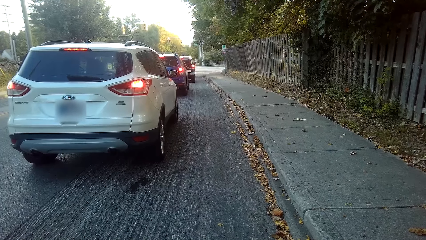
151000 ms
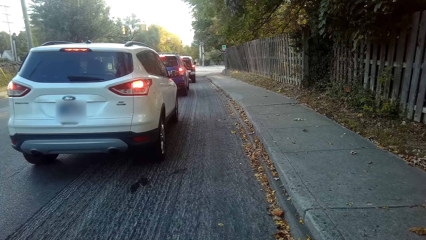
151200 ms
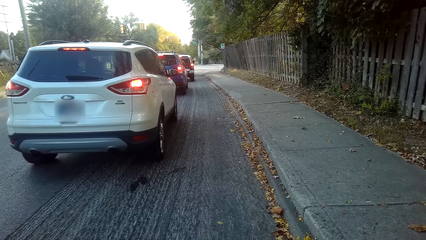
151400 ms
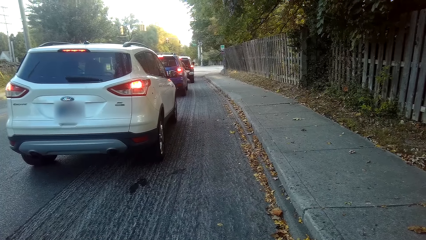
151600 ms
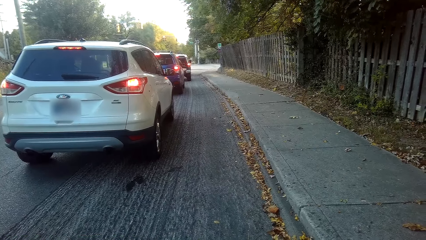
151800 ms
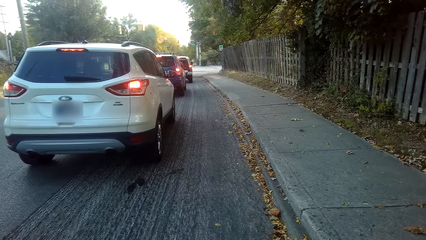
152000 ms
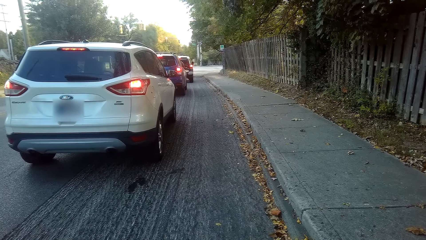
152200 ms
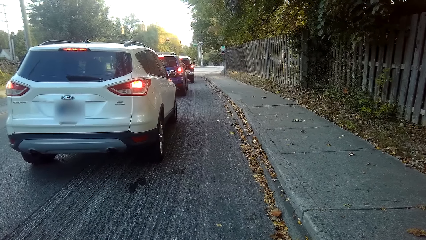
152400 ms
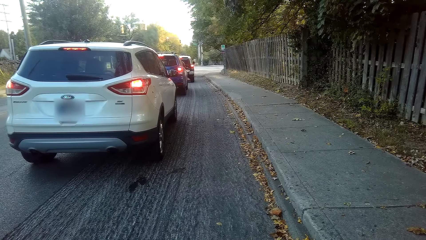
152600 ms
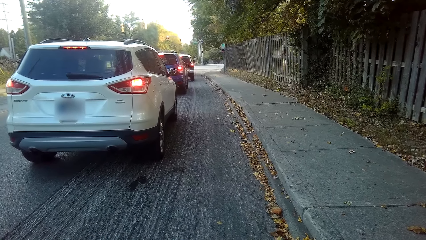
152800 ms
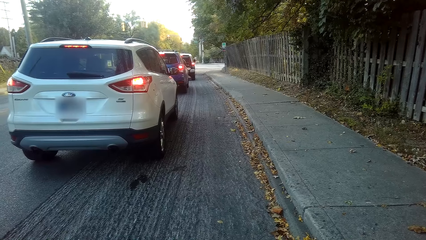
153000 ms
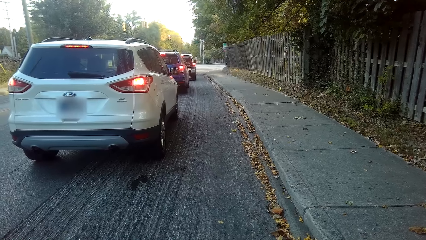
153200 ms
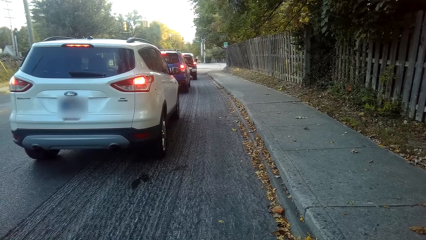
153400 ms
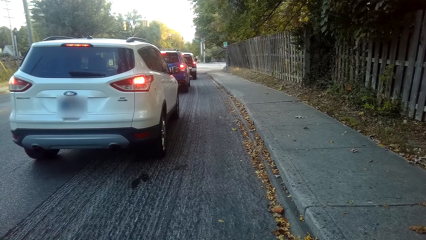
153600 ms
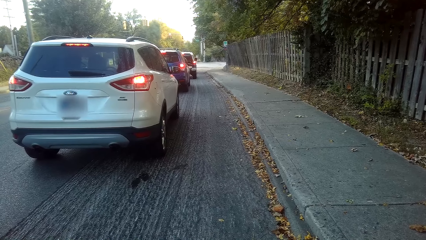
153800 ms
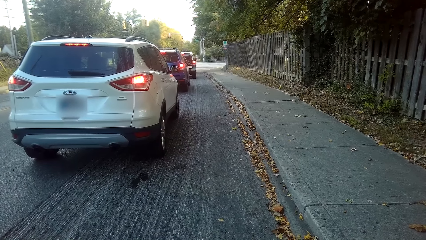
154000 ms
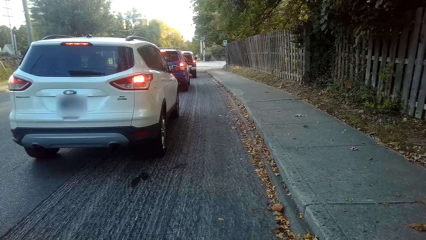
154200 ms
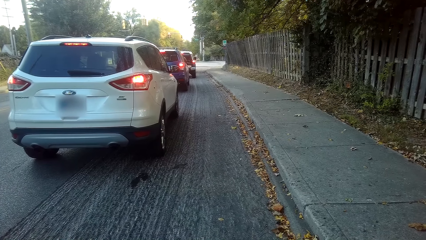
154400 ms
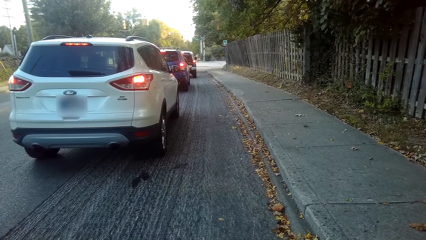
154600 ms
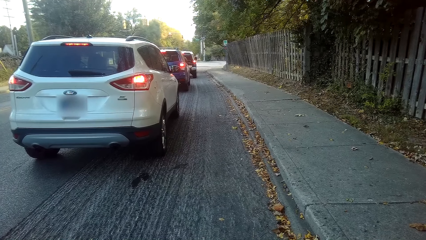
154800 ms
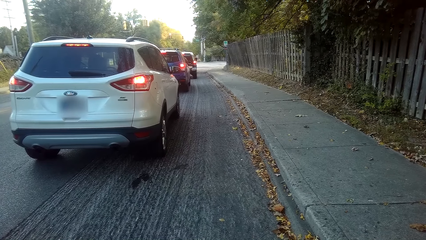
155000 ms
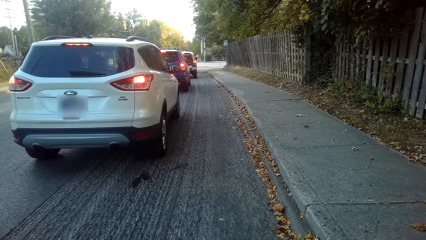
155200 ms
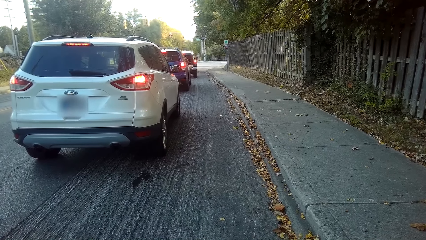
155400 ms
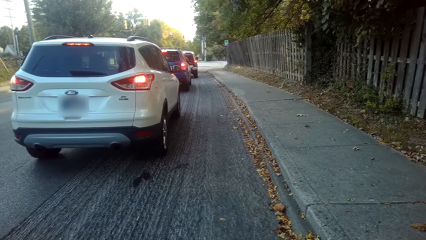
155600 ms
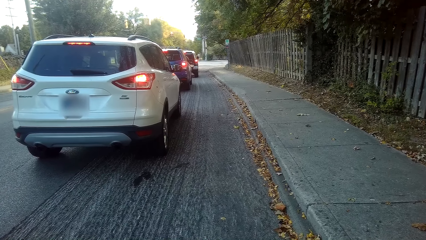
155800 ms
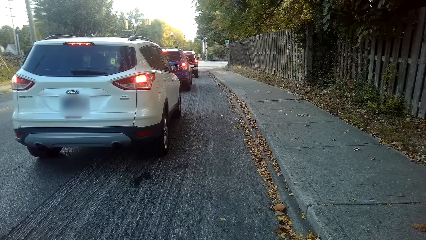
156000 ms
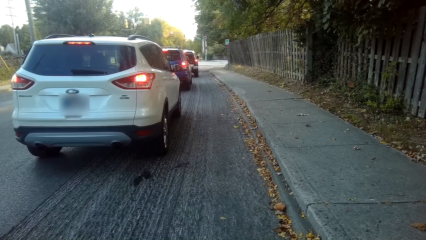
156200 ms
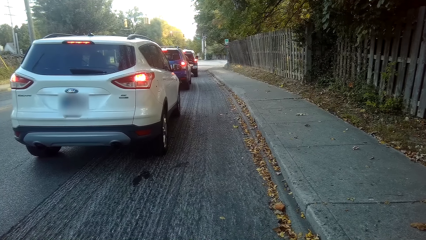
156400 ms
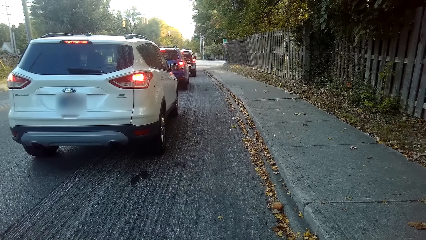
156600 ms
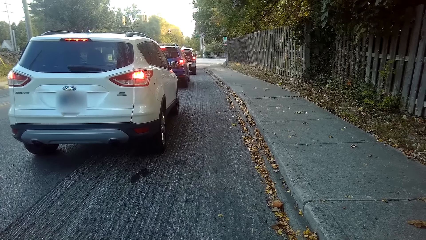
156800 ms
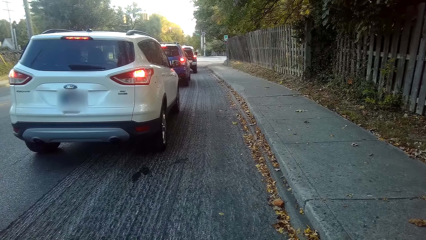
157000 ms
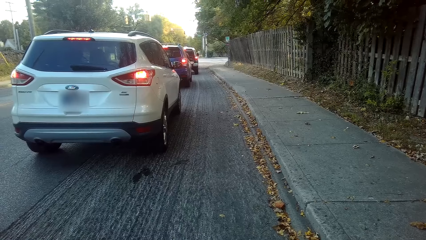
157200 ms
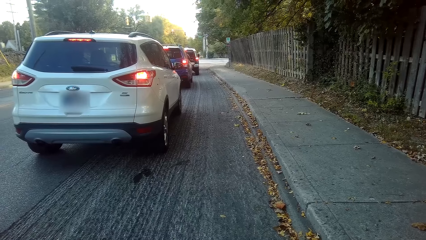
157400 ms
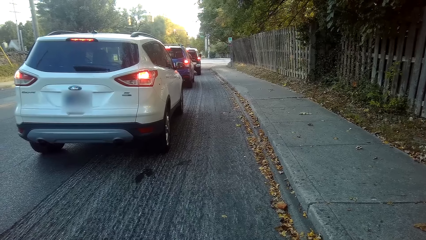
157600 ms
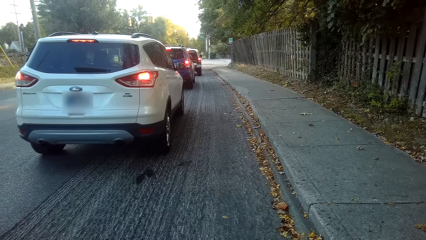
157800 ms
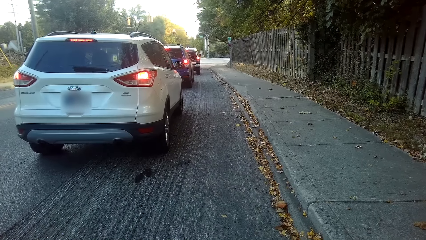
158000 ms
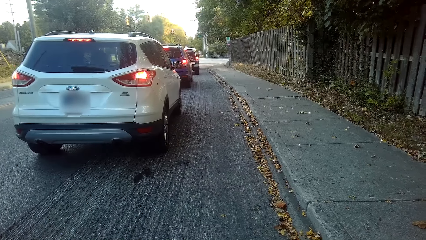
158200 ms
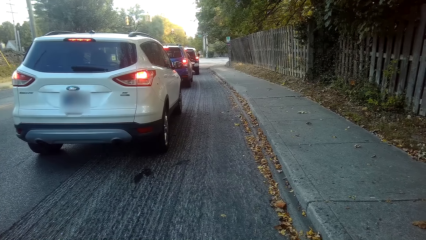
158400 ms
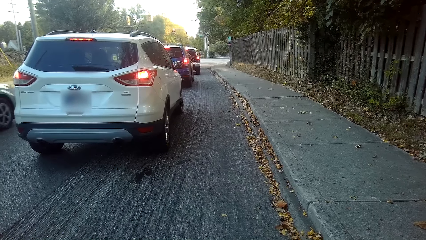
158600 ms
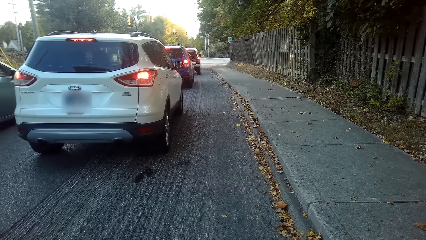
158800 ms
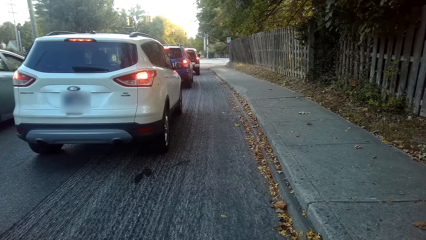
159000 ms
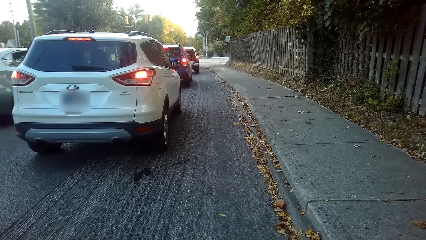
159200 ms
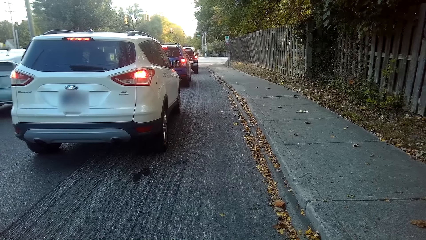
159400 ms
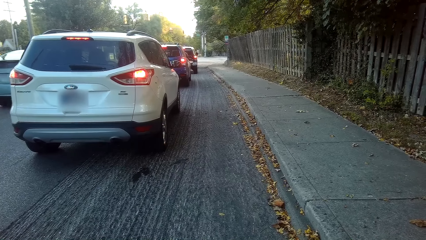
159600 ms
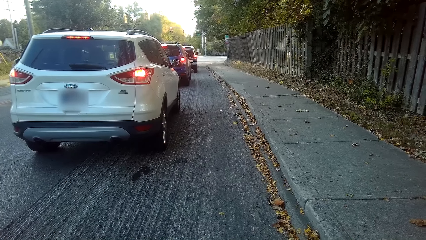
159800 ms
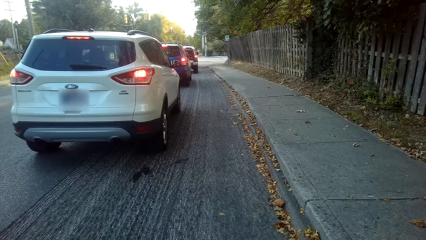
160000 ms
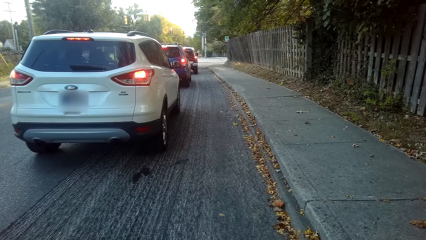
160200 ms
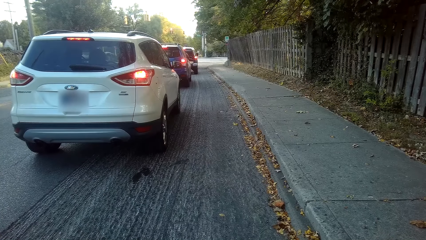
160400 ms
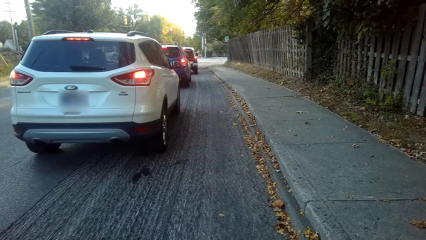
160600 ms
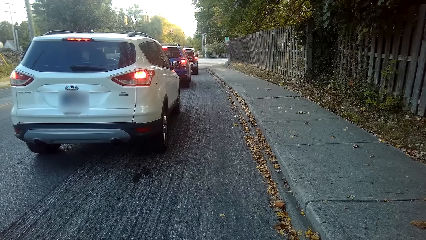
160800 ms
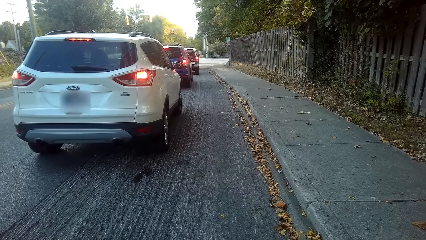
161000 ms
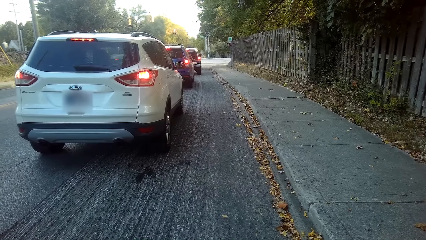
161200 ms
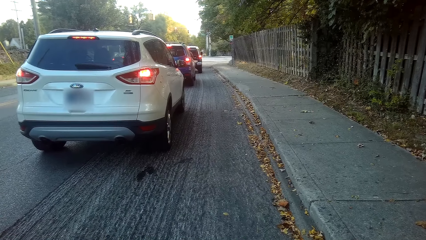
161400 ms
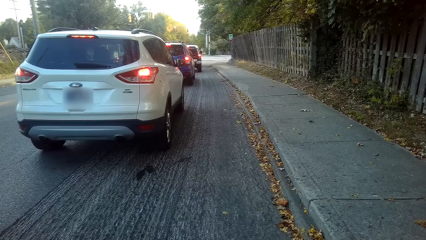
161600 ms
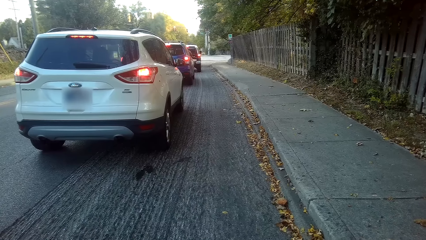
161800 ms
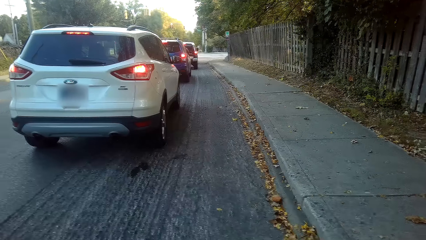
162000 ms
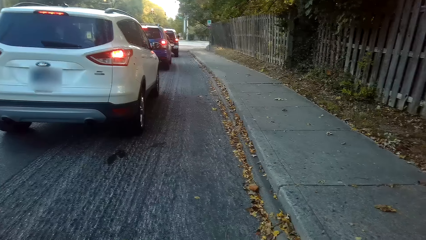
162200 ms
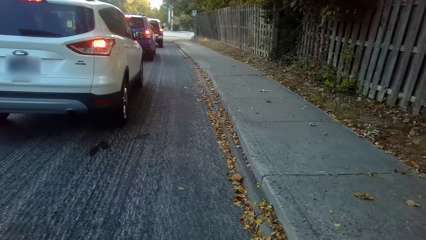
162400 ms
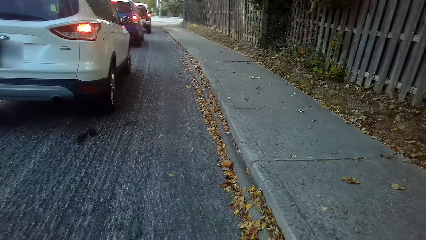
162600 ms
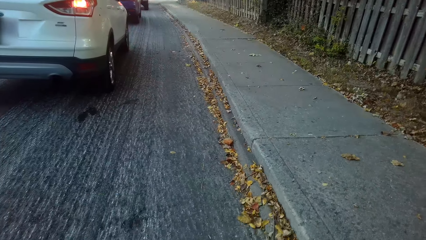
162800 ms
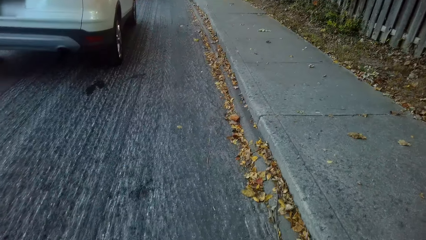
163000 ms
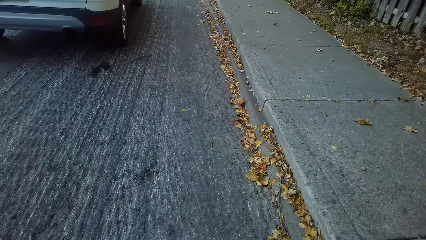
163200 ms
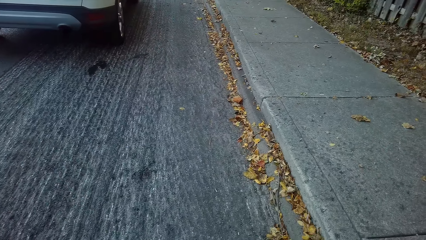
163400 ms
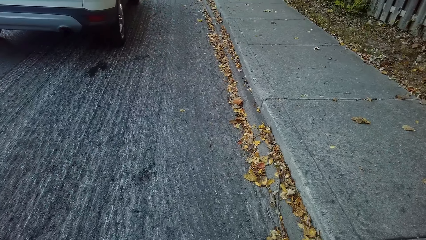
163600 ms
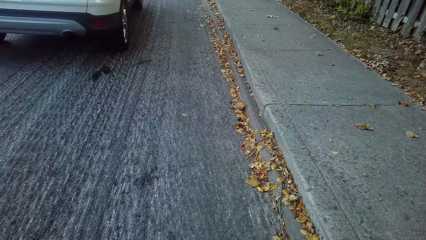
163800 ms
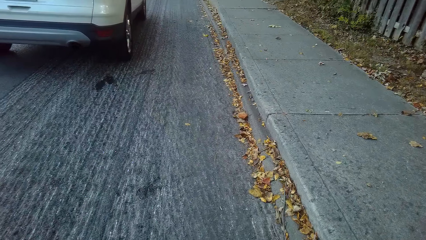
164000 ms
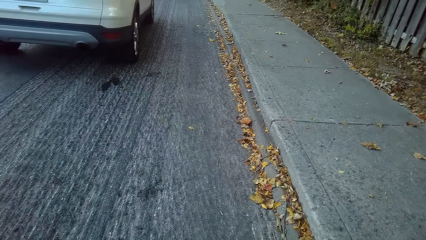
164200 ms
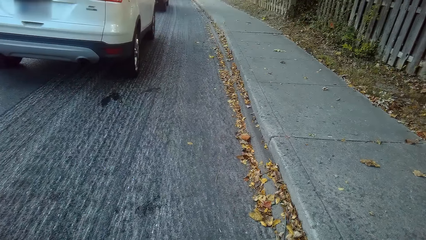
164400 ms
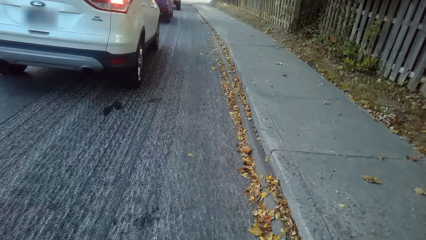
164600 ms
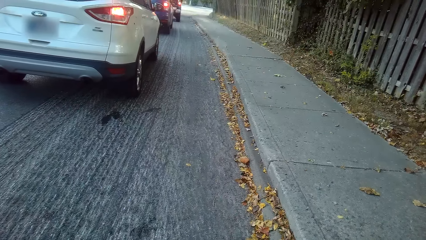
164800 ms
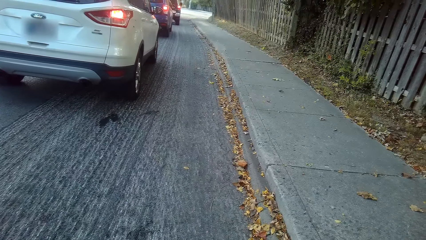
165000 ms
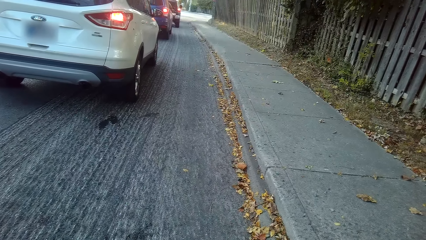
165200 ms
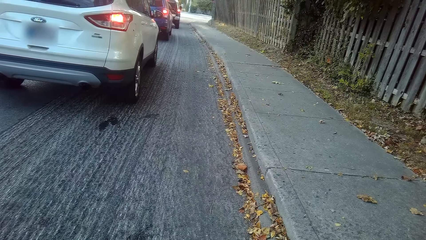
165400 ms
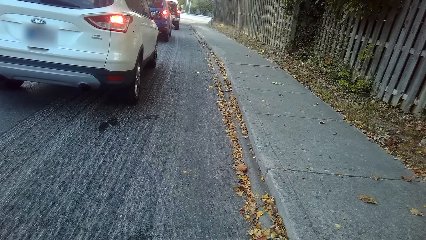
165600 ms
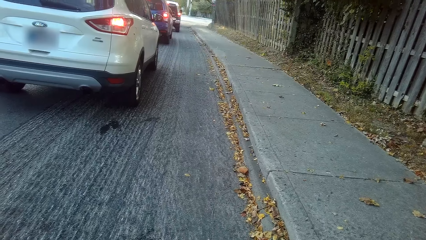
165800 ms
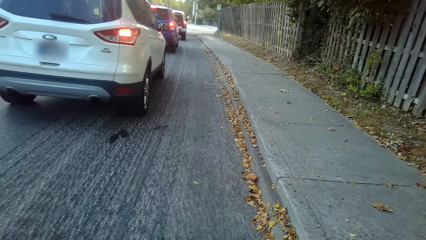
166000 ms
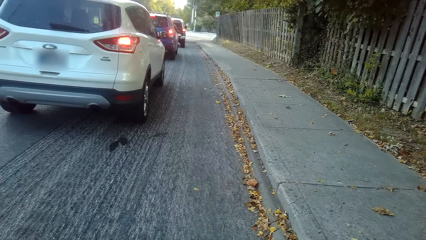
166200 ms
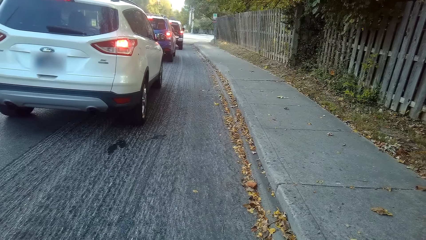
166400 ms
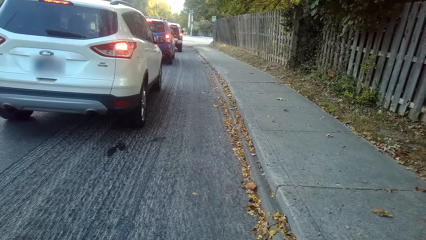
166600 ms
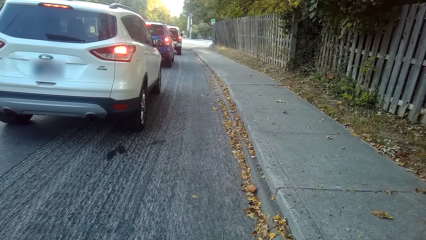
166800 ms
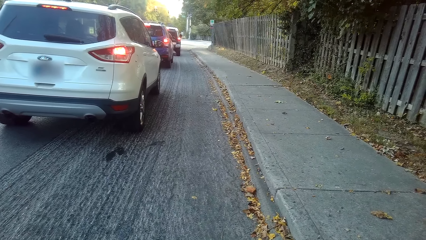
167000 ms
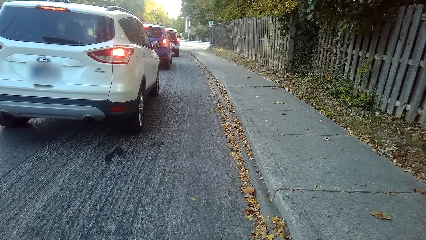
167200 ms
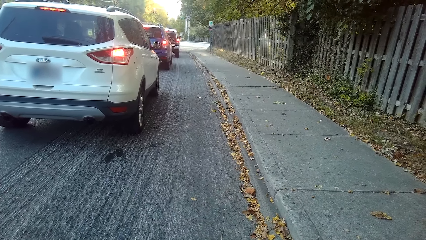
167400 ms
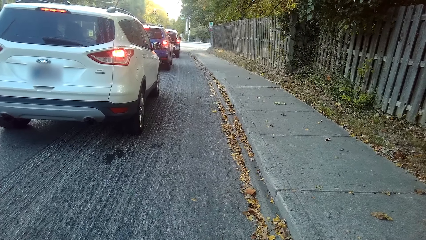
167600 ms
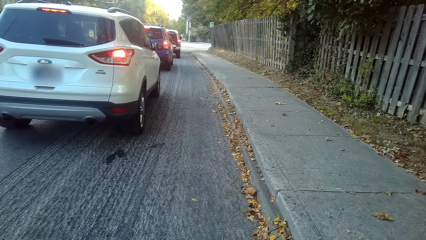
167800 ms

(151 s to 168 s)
The camera wearer looks down.
